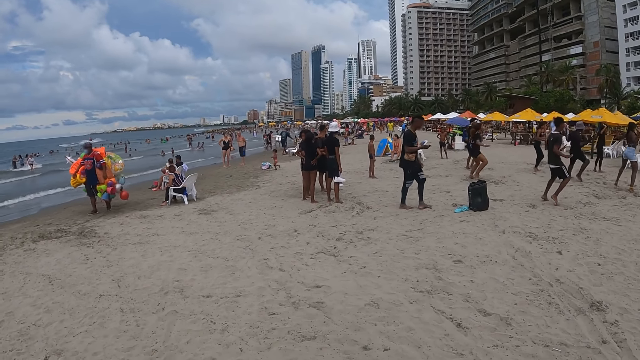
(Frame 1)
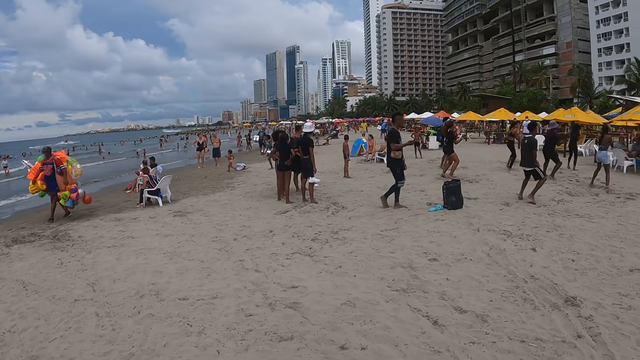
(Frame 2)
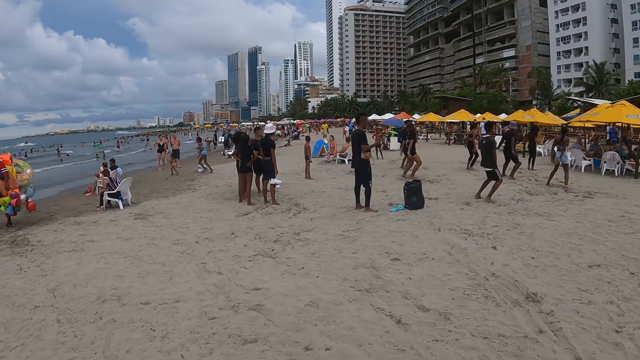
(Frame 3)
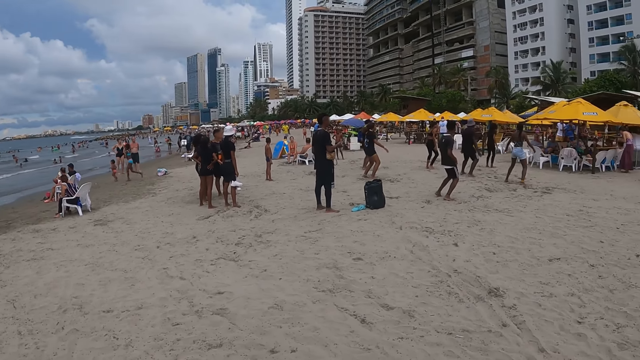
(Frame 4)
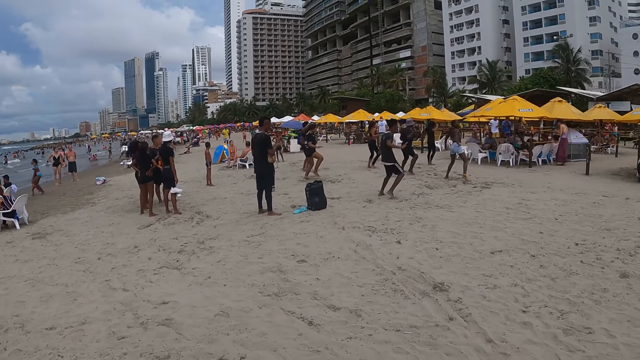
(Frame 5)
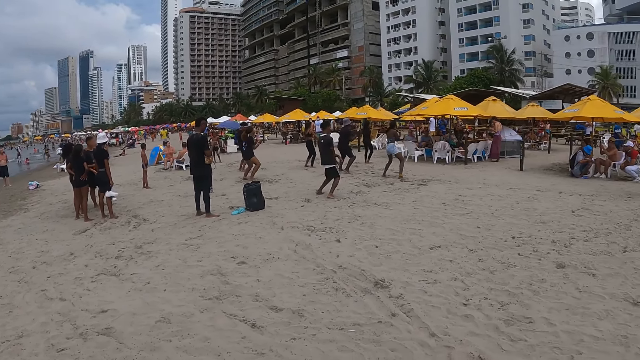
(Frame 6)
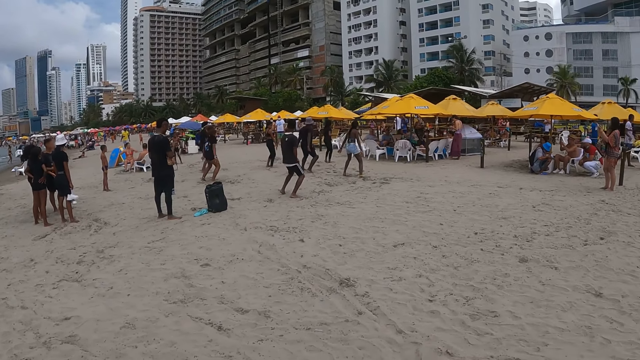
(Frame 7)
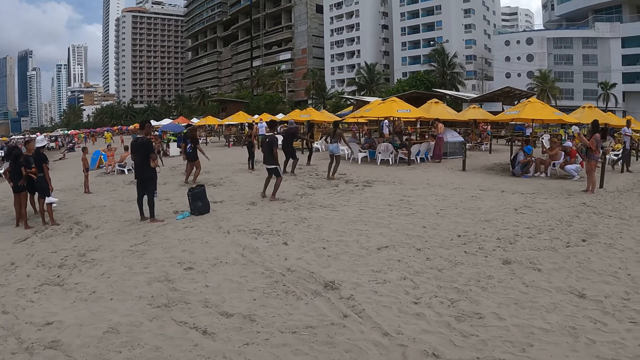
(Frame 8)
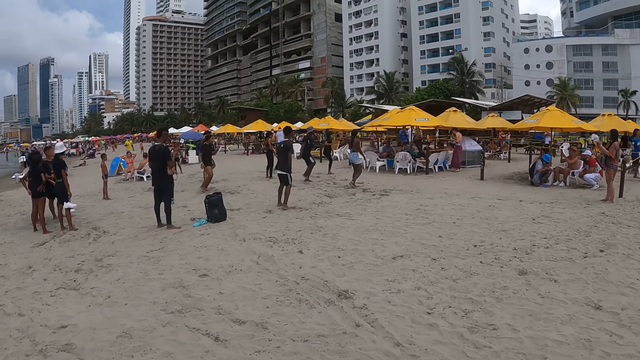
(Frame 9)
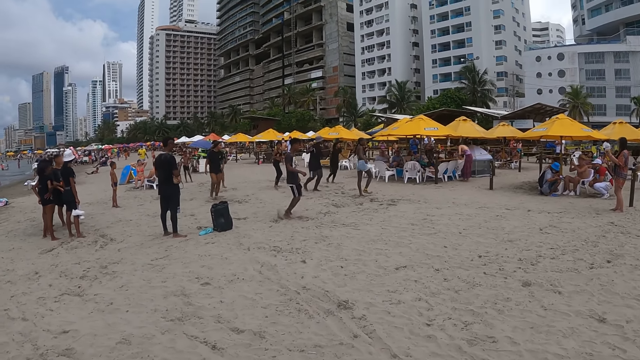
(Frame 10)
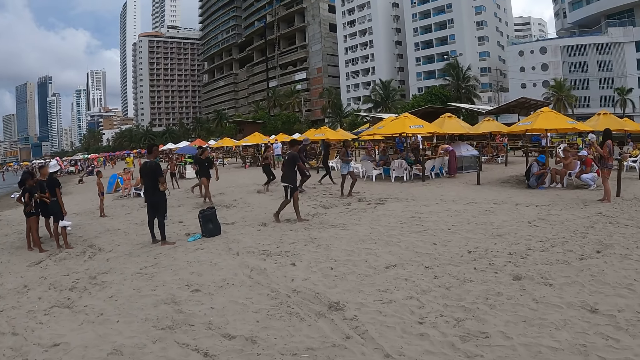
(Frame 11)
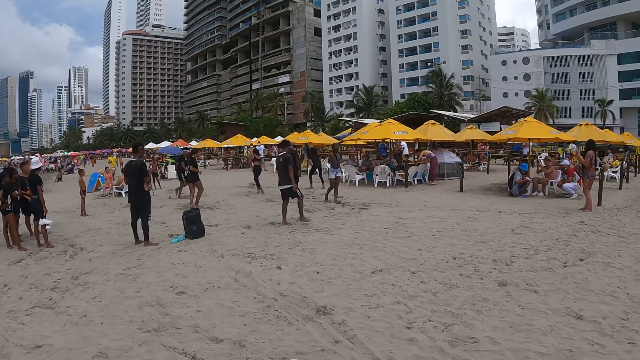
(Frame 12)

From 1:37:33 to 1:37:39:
The camera wearer looks around.

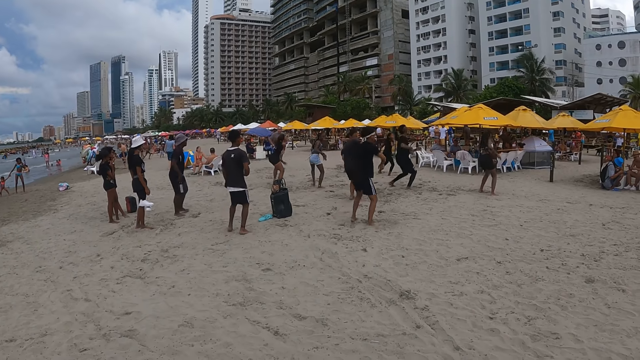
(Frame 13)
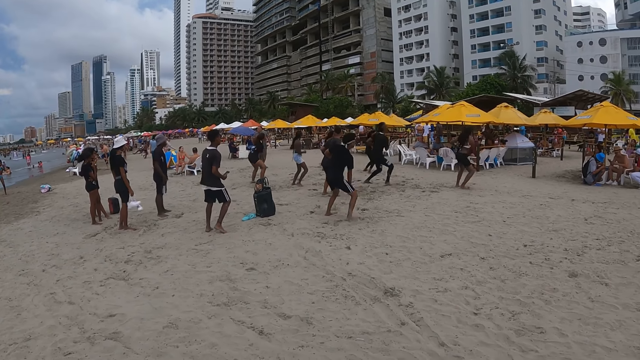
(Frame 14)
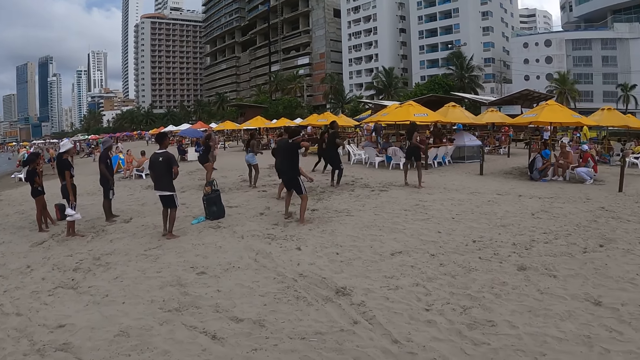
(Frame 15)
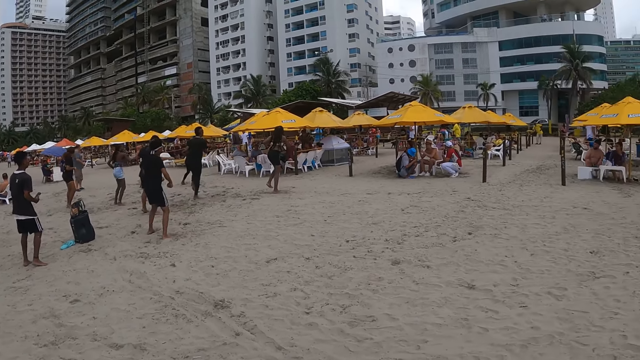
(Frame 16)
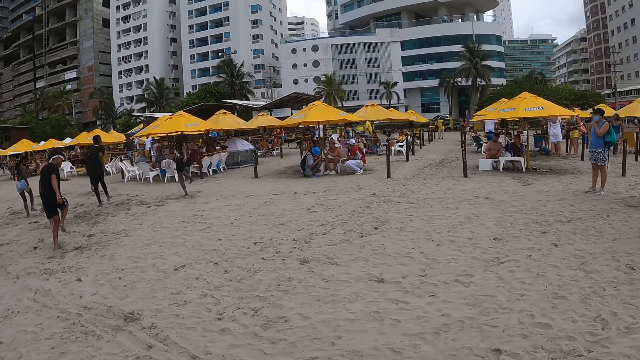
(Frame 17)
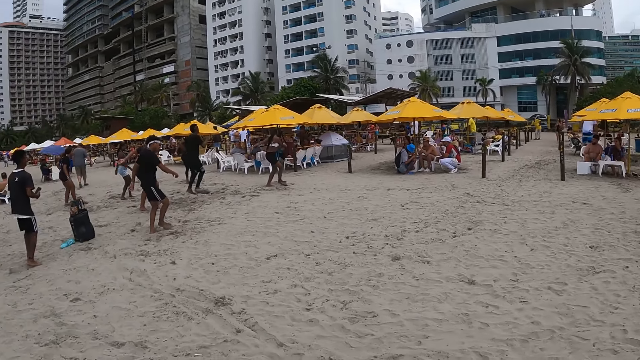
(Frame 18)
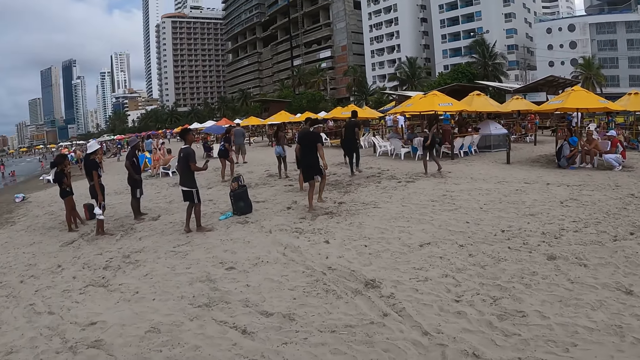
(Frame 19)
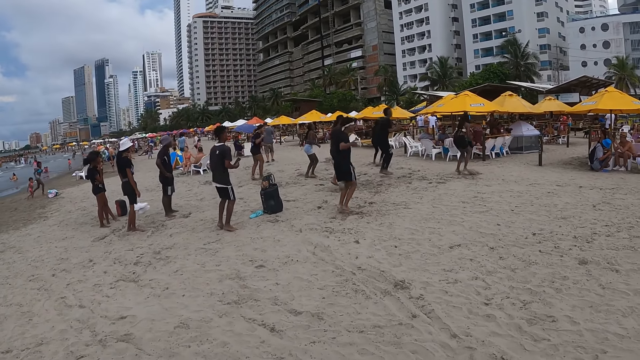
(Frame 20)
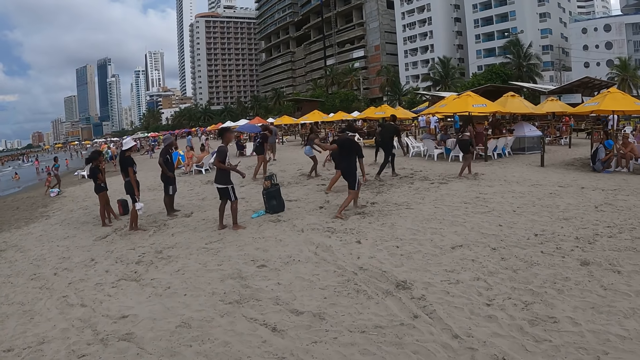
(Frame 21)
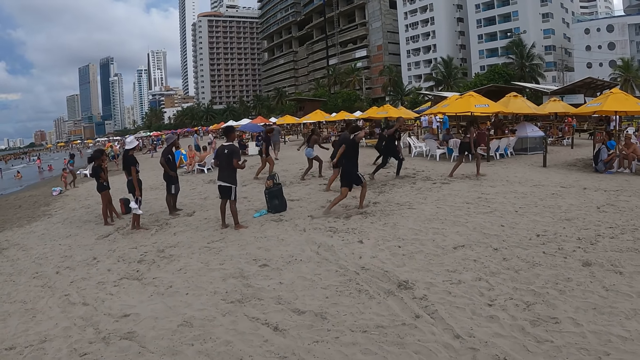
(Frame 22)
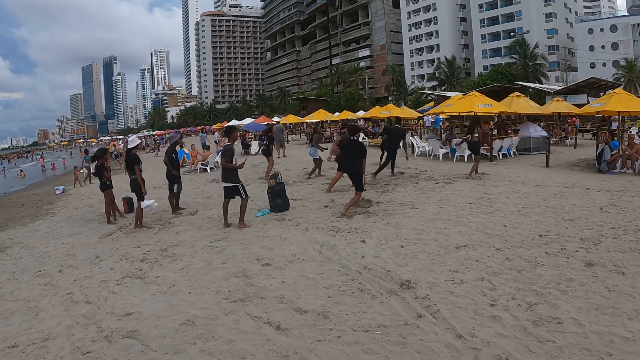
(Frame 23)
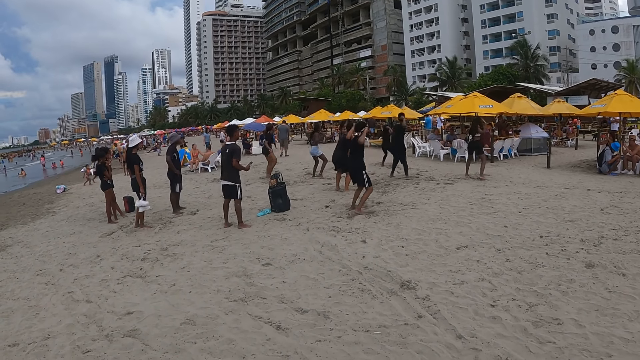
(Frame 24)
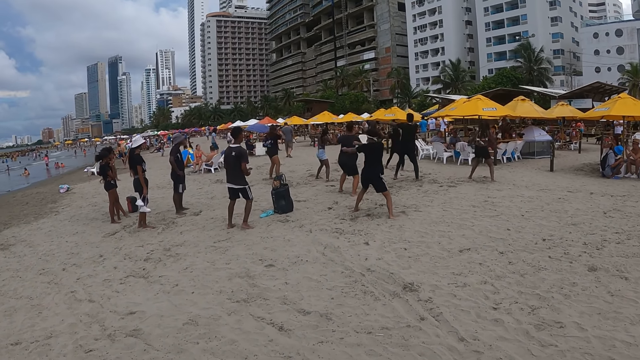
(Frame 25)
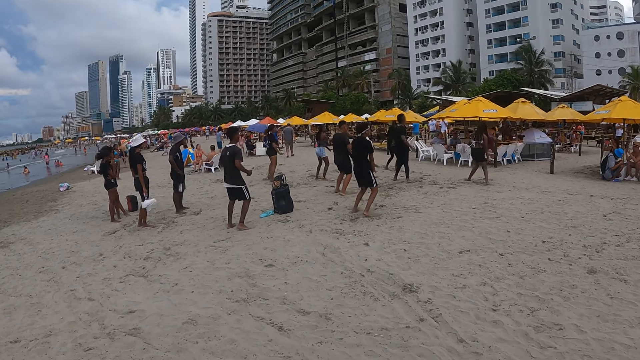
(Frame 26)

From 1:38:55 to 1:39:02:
The camera wearer looks around.

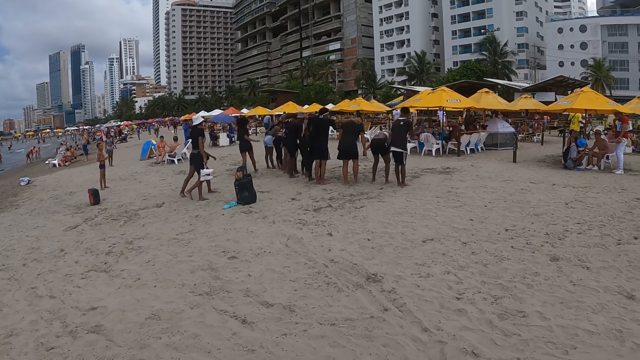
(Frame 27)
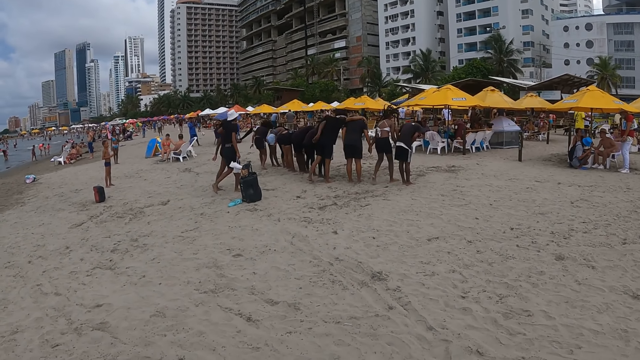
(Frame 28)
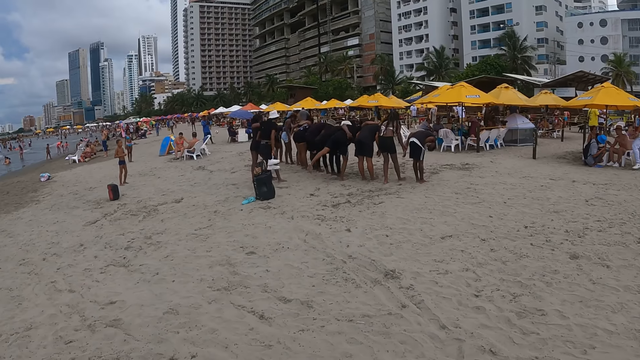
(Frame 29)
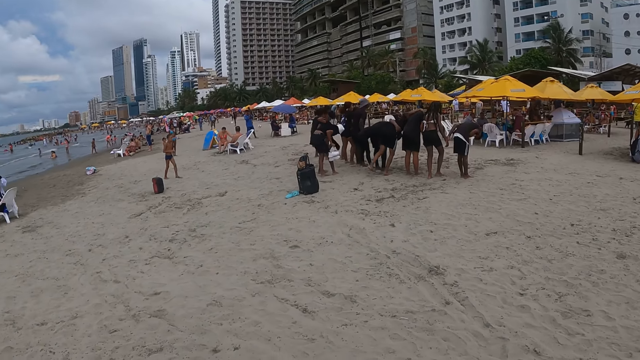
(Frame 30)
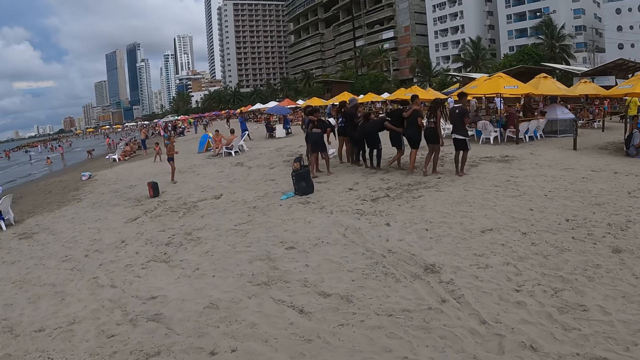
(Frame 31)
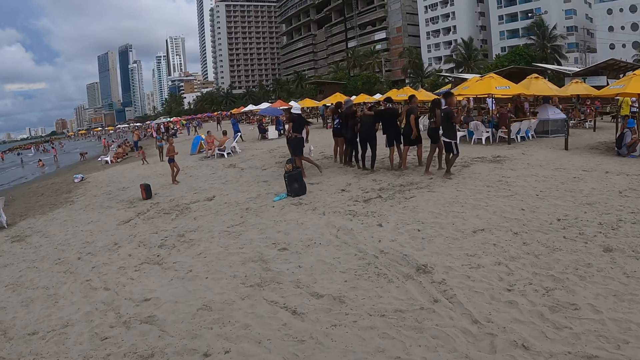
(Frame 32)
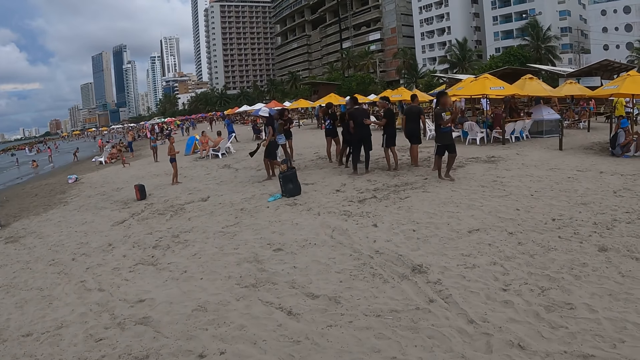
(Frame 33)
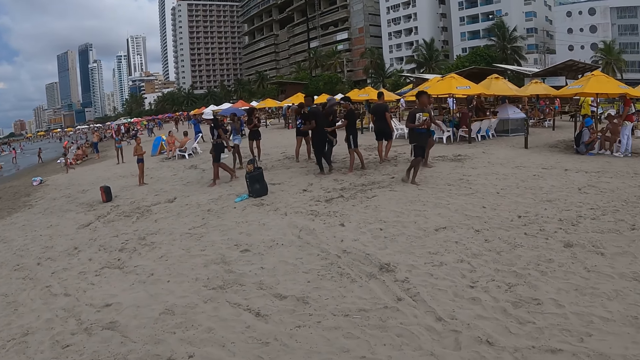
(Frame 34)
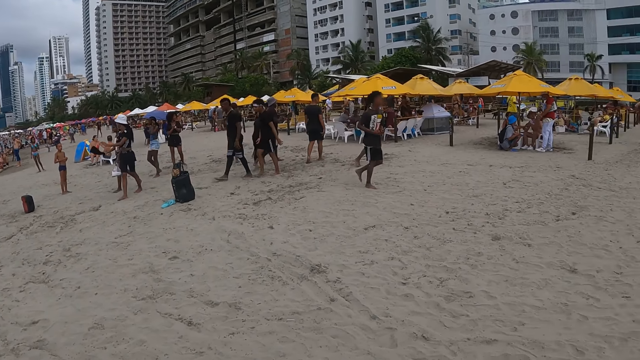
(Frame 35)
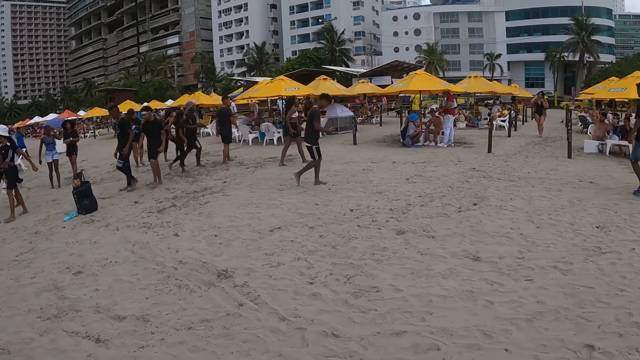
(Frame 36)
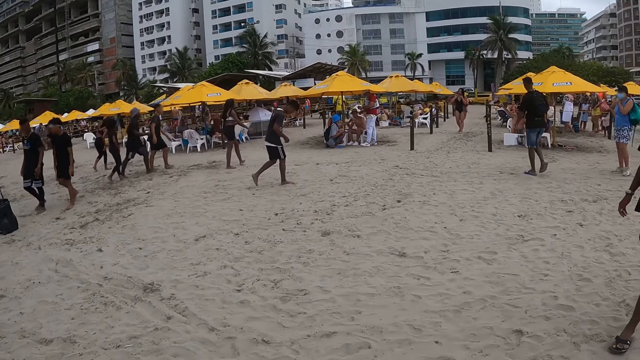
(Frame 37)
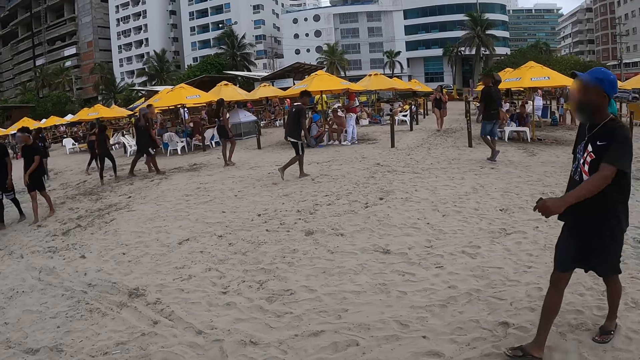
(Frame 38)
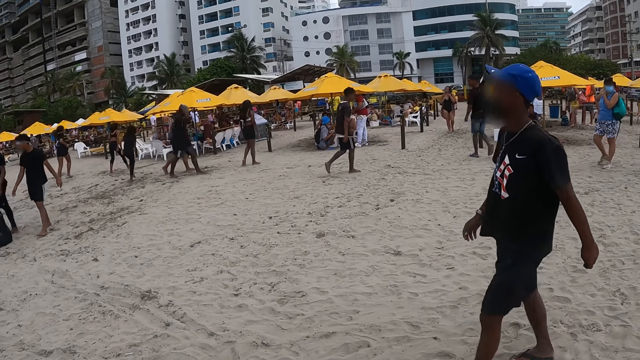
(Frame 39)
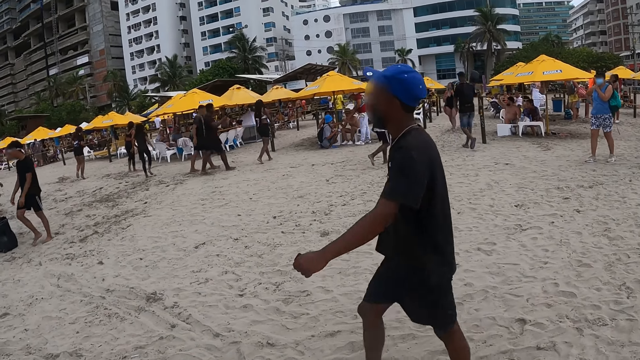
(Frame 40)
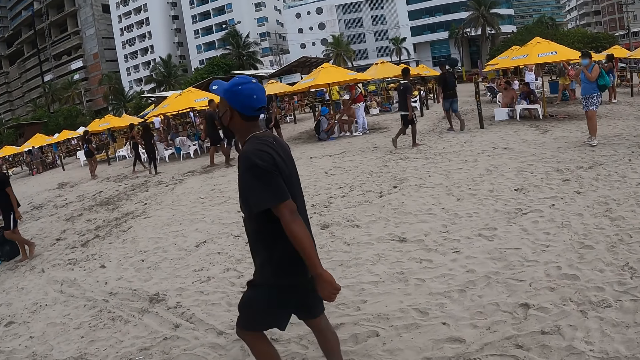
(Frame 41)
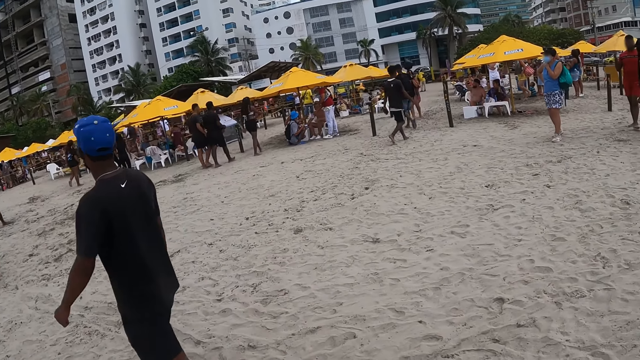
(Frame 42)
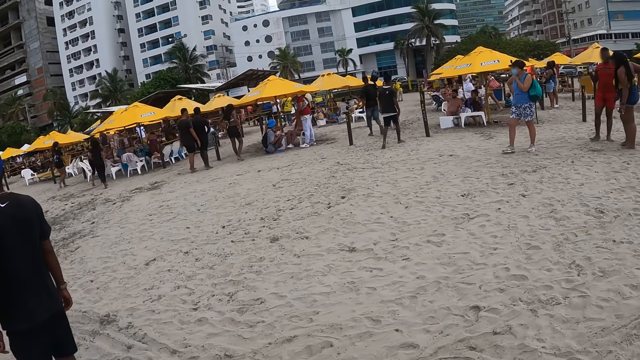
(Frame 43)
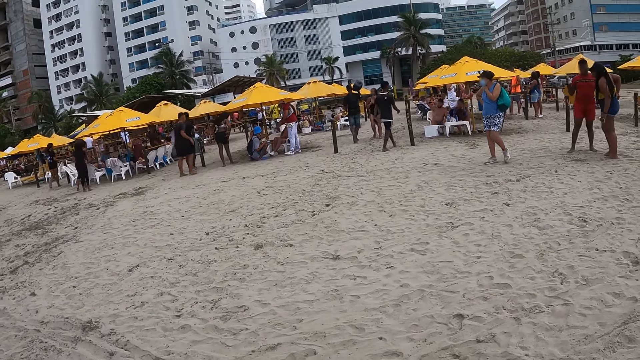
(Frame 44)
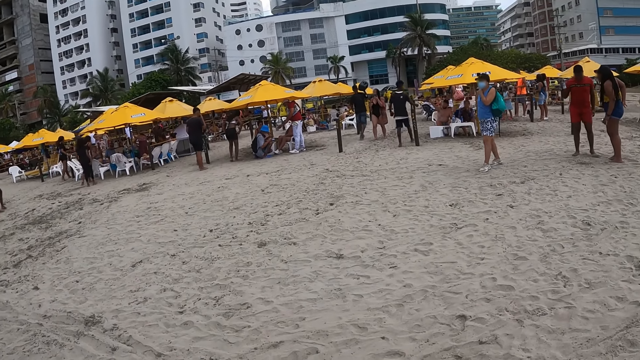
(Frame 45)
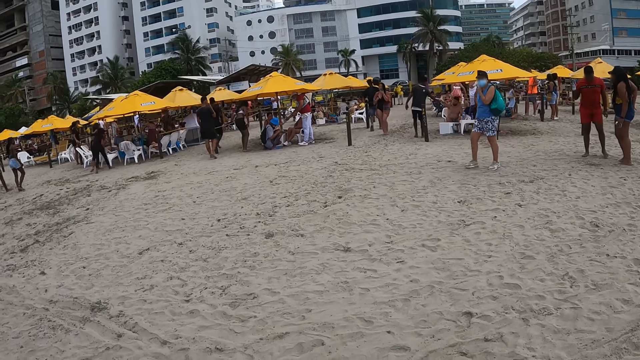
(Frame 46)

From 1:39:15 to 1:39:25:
The camera wearer looks around. They look around again. A person walks around.
